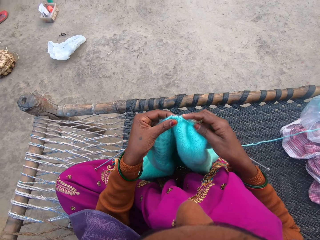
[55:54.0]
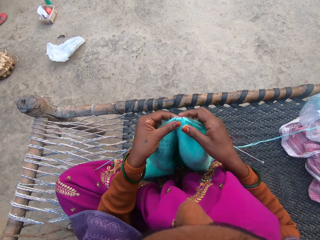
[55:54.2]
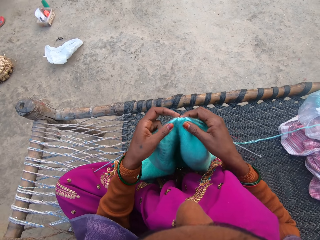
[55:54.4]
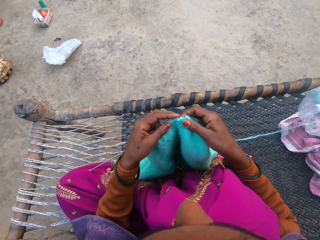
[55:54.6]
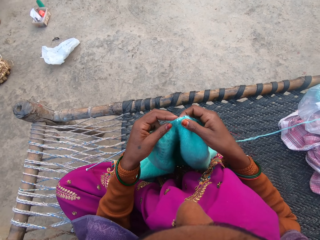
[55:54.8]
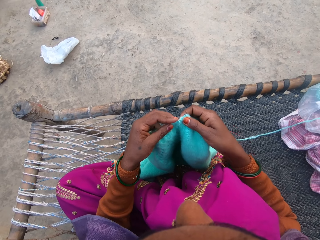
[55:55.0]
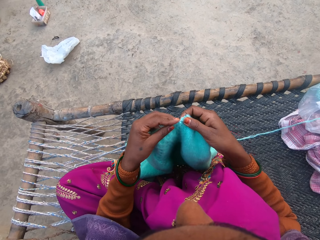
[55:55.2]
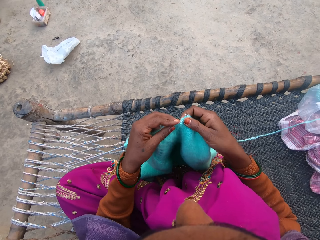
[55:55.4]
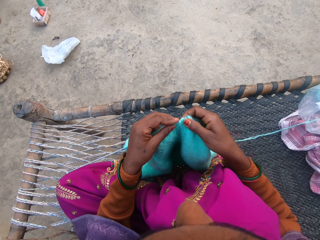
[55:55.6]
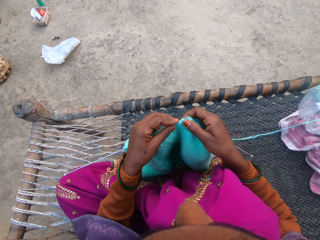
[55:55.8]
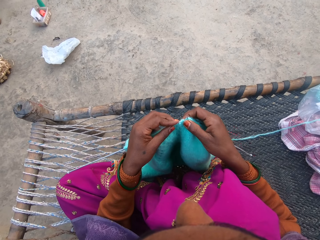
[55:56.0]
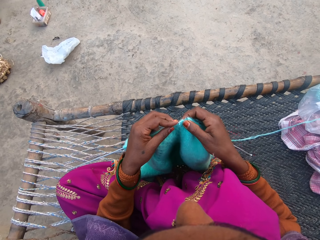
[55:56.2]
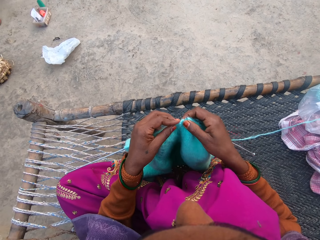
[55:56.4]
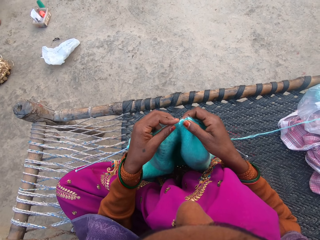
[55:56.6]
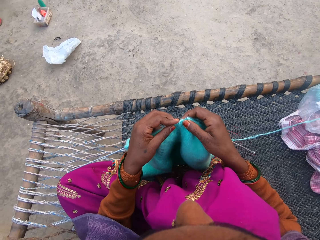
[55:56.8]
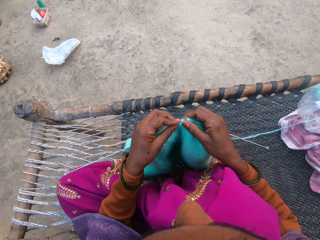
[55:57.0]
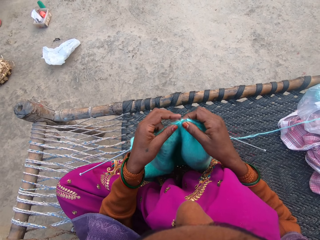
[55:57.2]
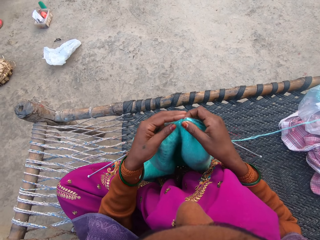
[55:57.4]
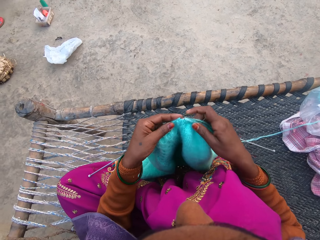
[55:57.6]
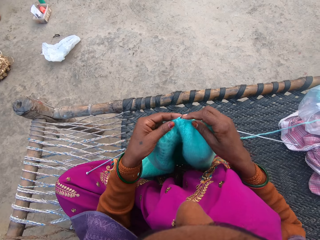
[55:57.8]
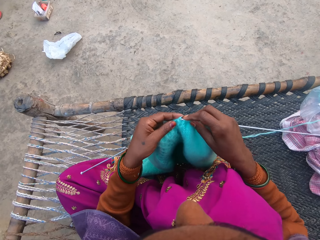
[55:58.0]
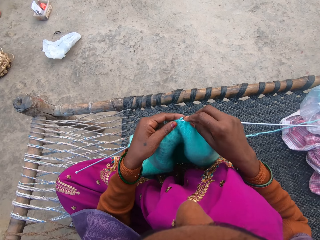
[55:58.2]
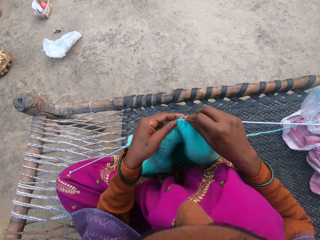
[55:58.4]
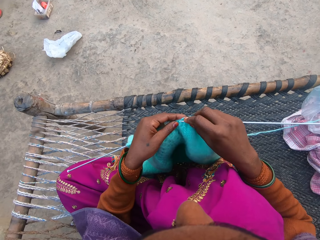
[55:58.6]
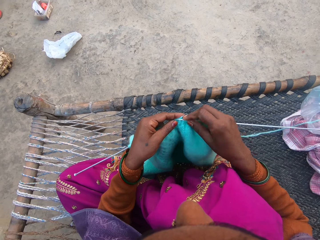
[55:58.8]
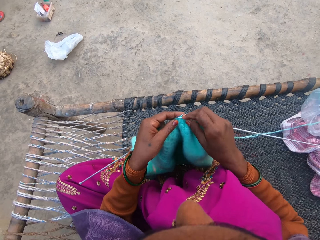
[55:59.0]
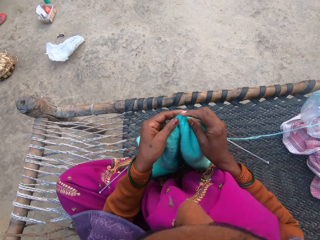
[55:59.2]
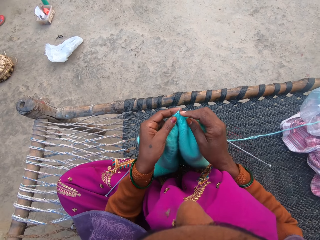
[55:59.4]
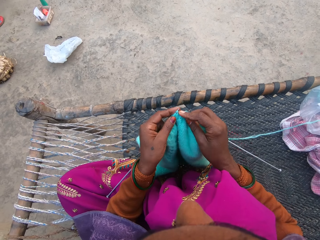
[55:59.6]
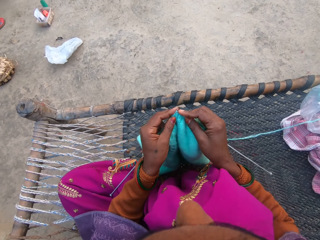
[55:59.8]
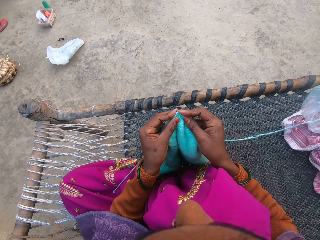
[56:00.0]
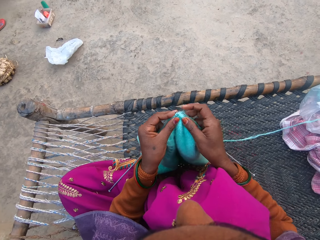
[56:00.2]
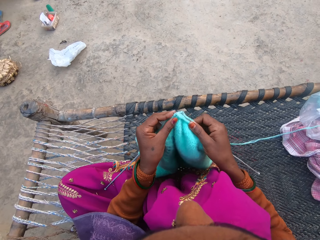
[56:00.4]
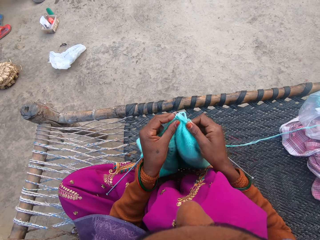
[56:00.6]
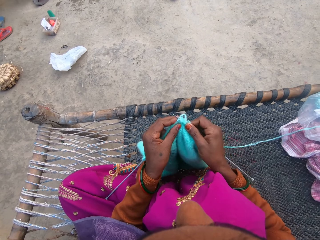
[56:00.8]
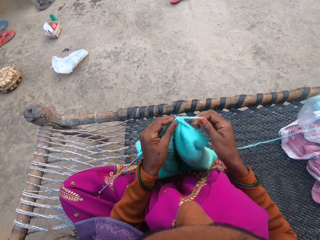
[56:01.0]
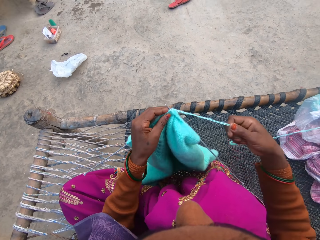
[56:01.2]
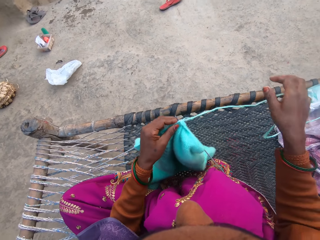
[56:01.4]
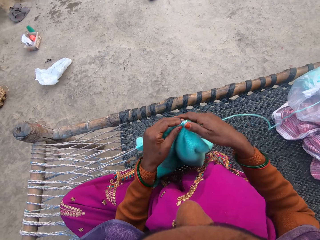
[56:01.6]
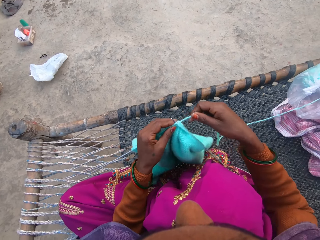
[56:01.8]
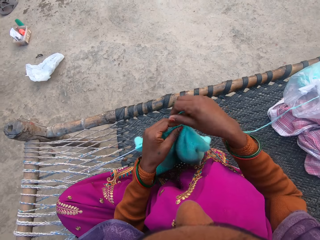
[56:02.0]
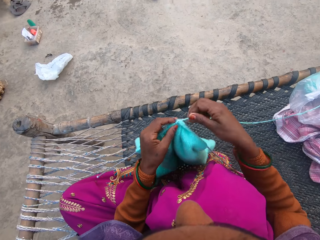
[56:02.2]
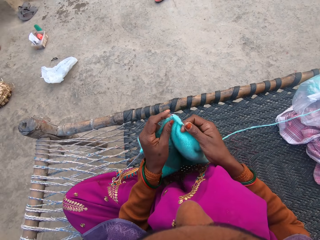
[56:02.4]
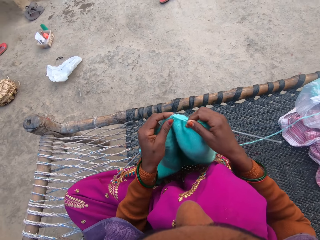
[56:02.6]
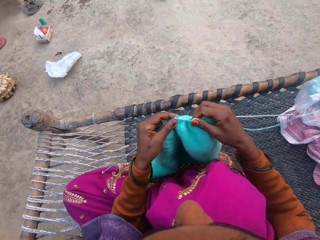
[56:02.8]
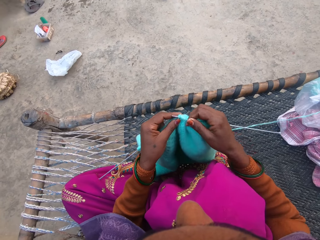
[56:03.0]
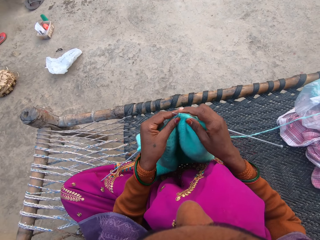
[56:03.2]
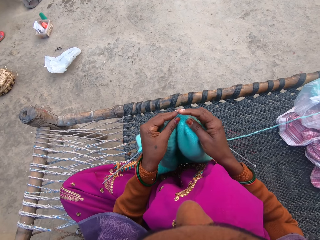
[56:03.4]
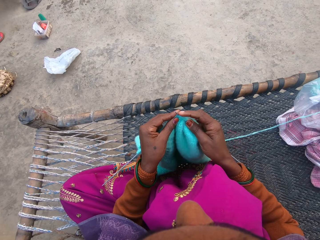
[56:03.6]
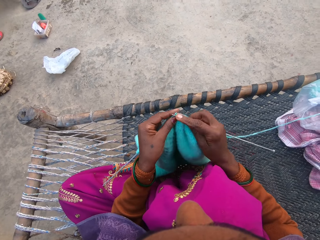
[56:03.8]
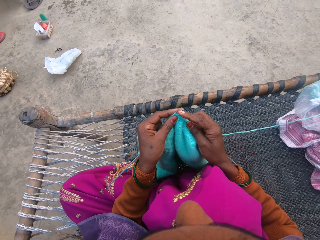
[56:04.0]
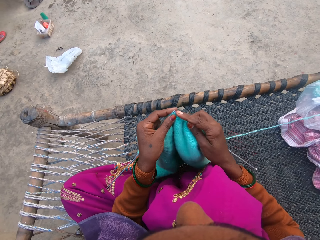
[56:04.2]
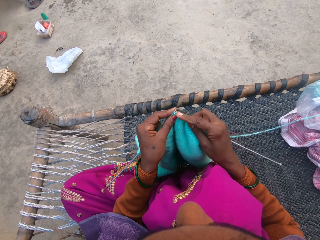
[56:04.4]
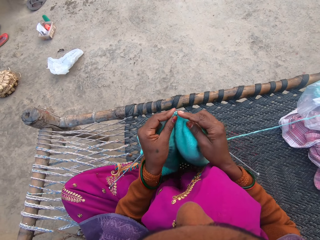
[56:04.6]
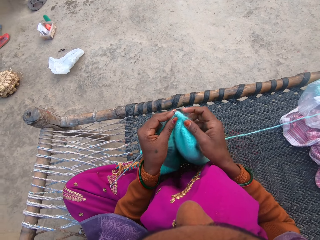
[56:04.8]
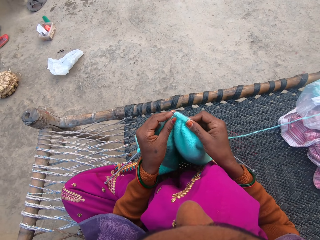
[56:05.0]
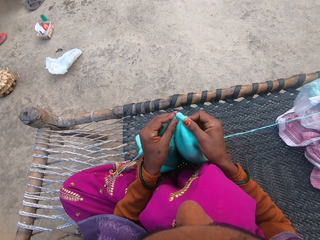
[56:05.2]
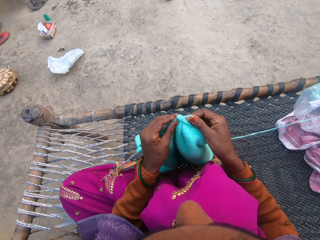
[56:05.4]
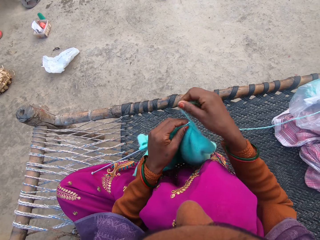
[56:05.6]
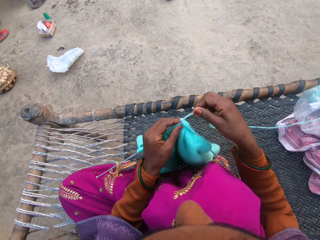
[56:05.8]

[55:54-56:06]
The camera wearer moves around the knit needles. They knit the knitted cloth with both hands. They move the knitted cloth with the right hand.

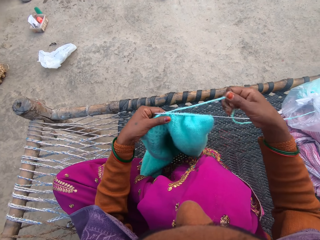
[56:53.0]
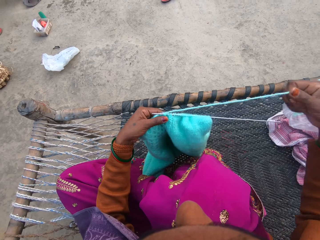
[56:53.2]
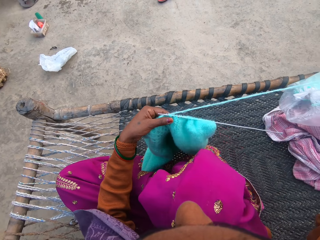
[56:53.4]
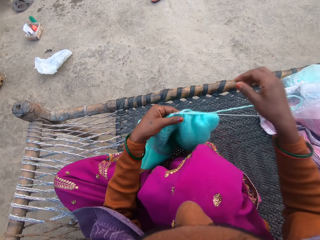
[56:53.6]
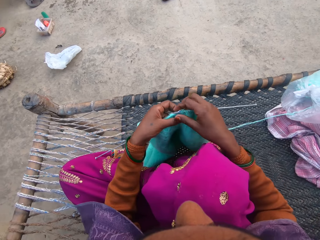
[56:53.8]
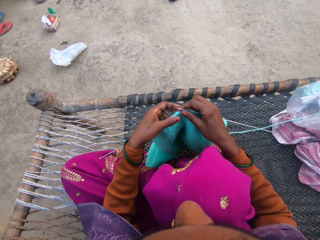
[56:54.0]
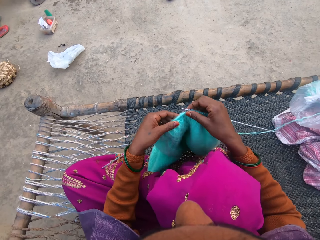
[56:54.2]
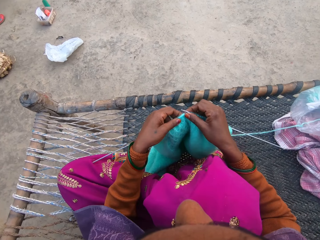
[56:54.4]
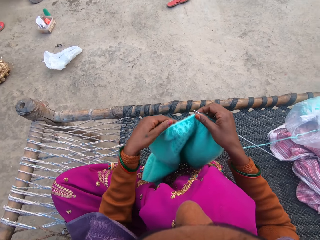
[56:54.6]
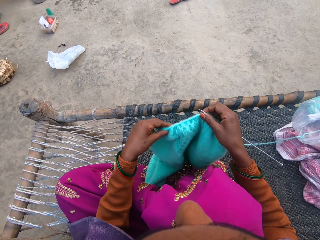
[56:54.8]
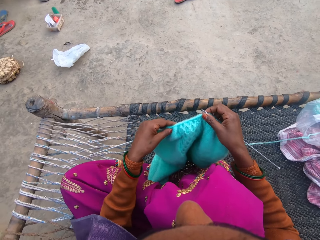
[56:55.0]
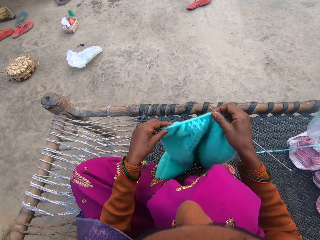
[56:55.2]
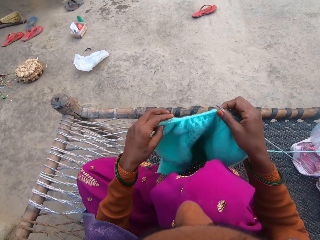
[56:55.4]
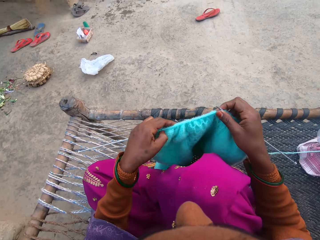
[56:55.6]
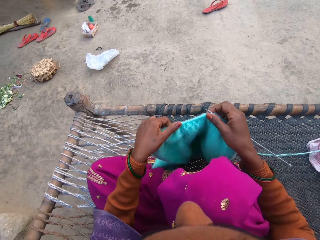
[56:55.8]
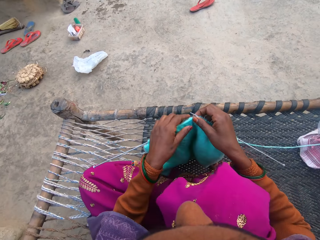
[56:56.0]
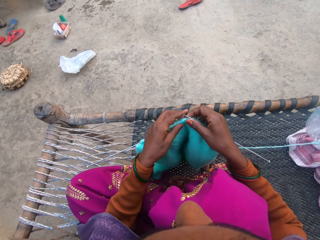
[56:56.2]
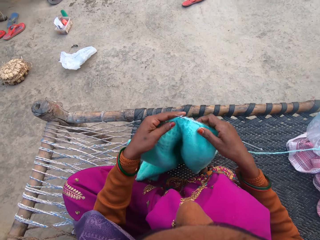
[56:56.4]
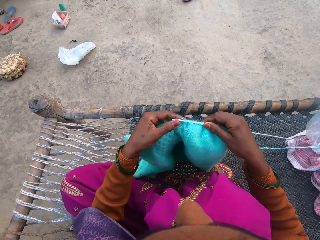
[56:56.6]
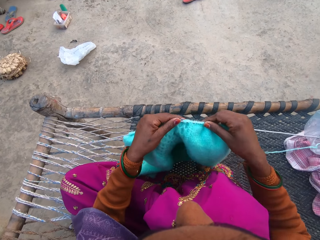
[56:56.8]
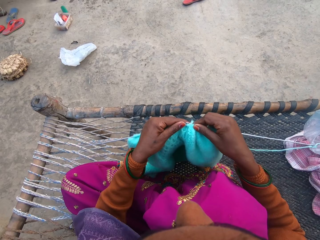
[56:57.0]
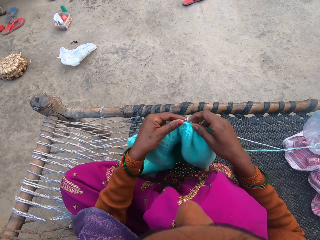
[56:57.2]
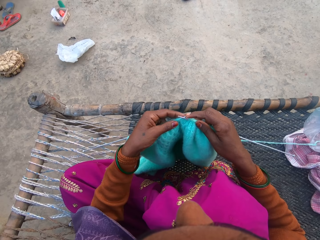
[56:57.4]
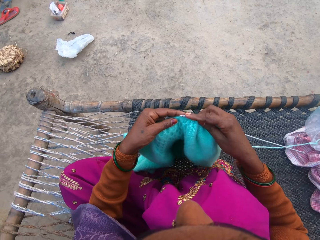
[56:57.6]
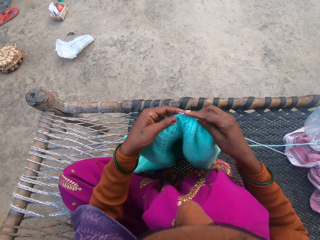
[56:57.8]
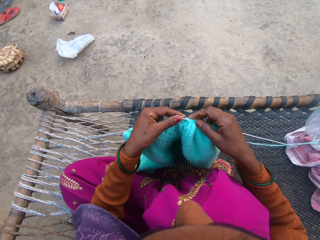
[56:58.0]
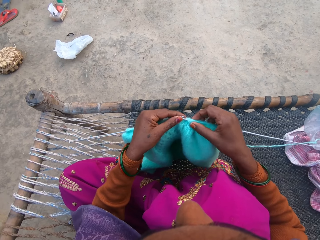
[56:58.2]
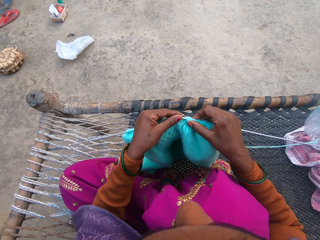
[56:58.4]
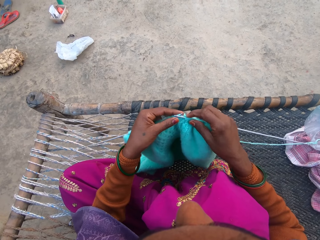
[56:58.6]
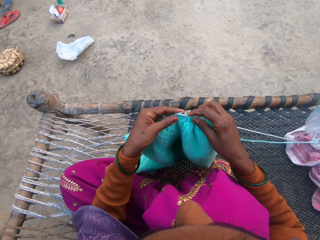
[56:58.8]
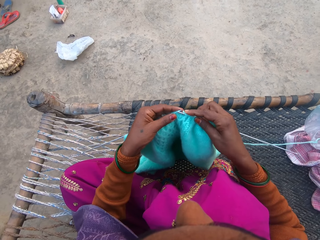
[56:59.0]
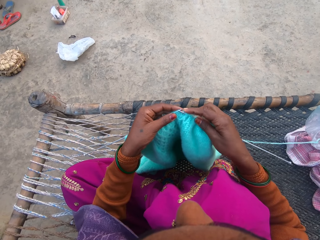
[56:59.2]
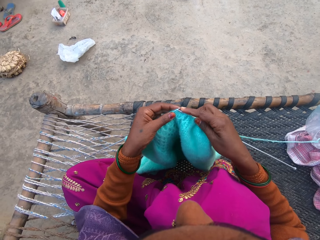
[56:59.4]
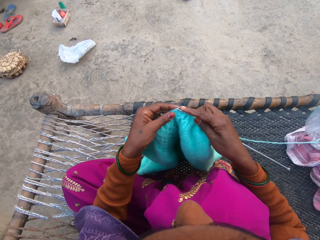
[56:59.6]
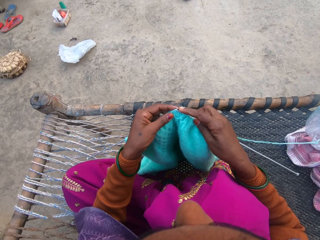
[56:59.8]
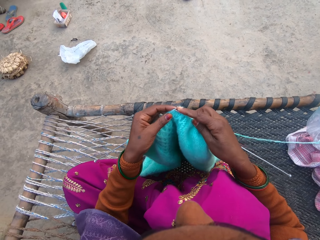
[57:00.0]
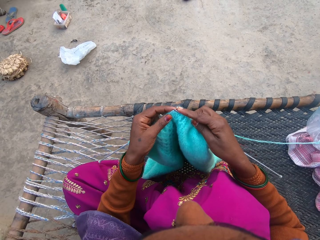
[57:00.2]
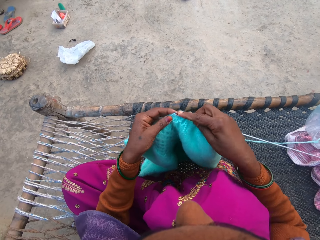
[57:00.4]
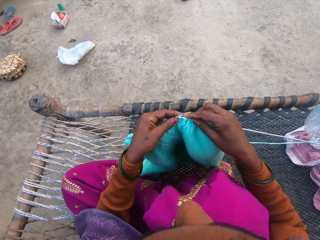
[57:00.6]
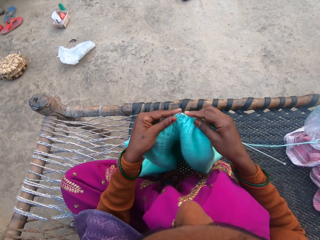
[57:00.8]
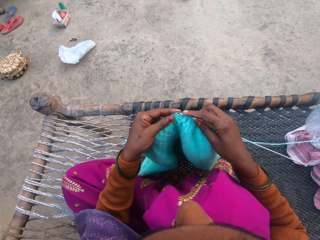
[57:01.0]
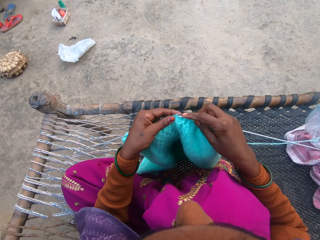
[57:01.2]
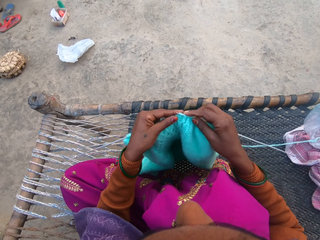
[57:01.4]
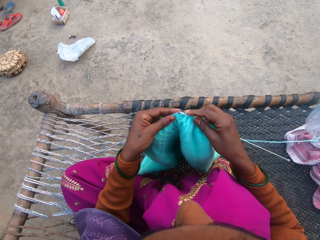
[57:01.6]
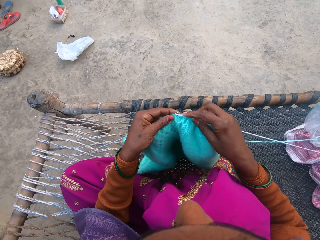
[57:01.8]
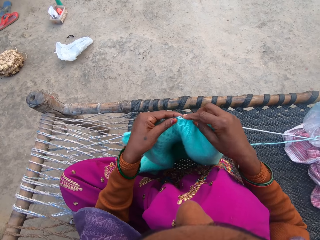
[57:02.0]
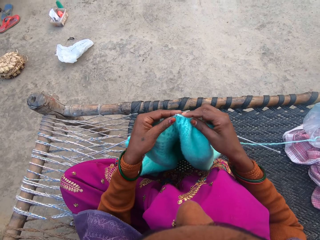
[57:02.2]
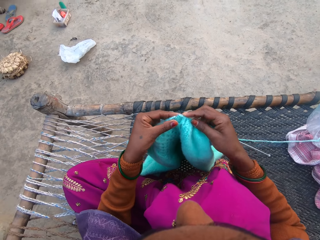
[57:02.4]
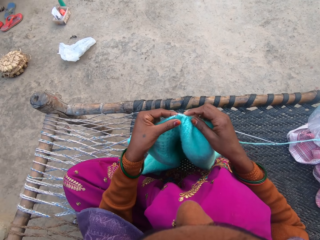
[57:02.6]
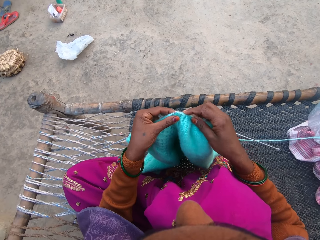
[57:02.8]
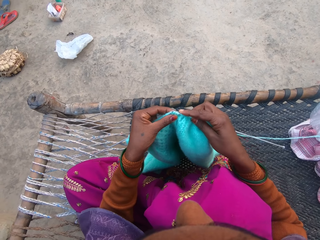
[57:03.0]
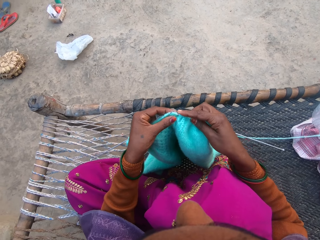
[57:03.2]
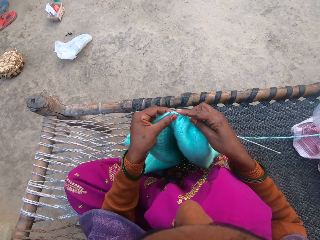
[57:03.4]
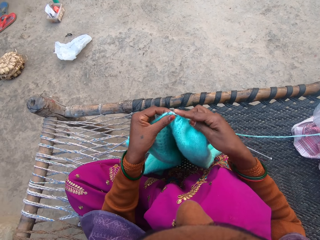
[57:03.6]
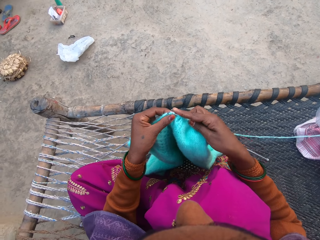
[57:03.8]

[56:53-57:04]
The camera wearer adjusts the yarn with a hand. They adjust the sweater on the needle. They knit the sweater with the pair of needles and the yarn.
